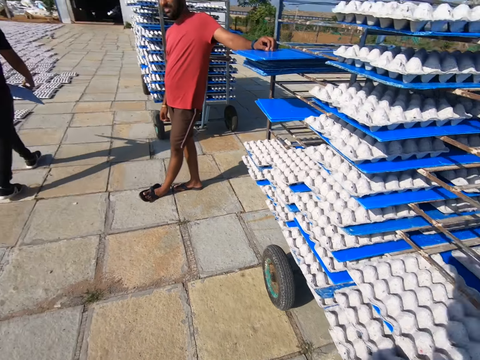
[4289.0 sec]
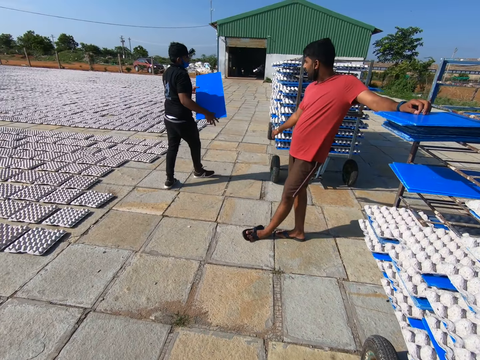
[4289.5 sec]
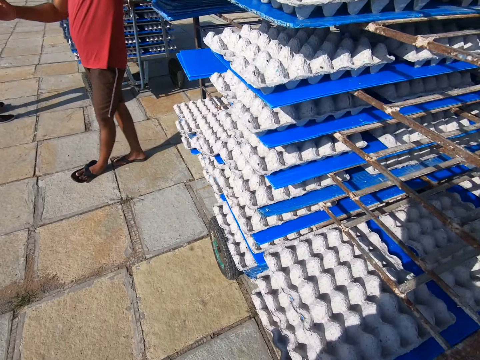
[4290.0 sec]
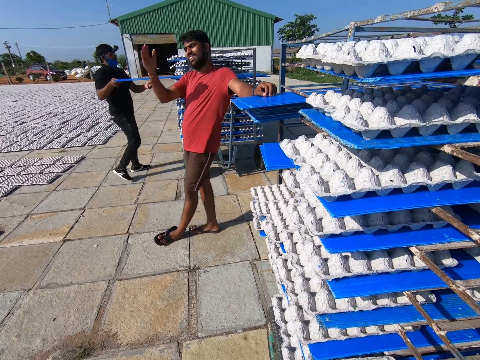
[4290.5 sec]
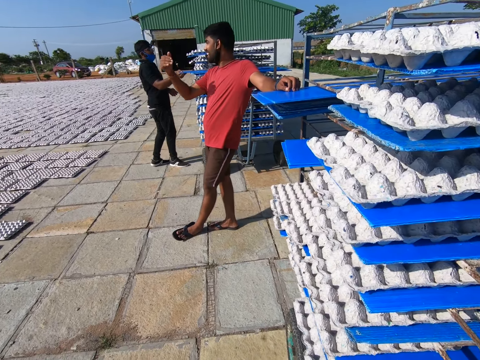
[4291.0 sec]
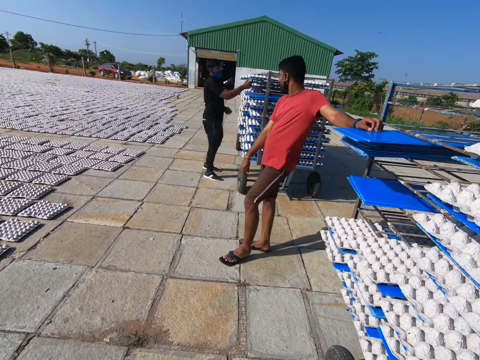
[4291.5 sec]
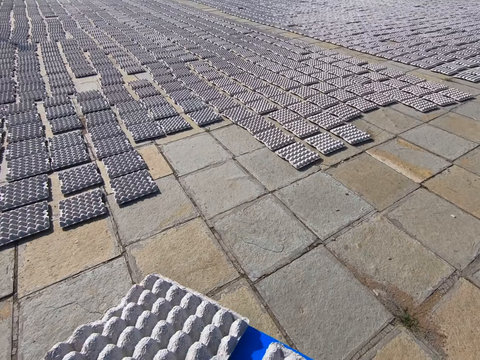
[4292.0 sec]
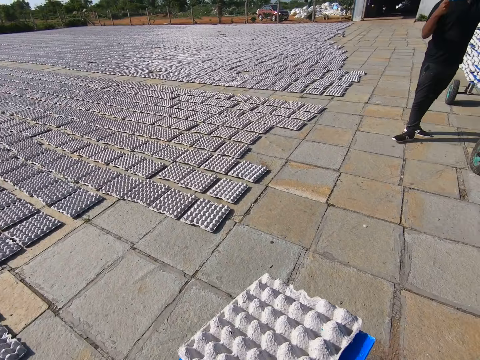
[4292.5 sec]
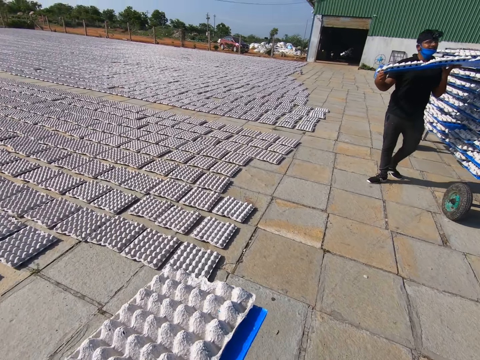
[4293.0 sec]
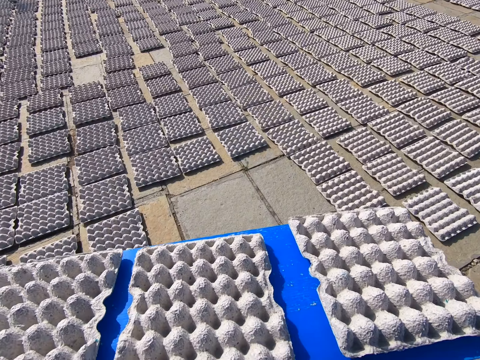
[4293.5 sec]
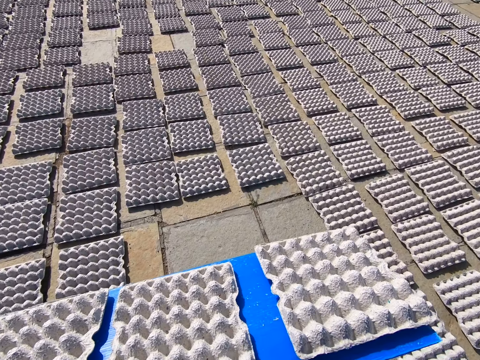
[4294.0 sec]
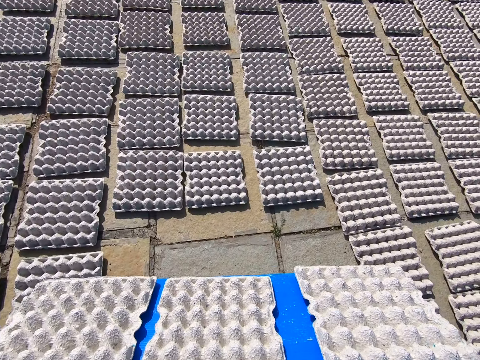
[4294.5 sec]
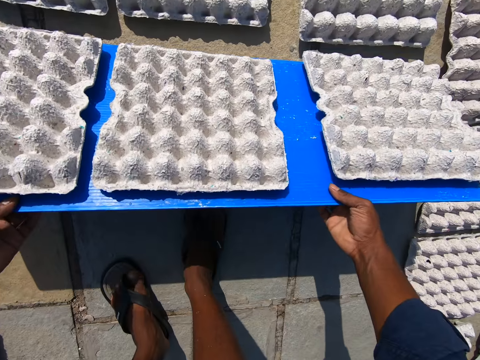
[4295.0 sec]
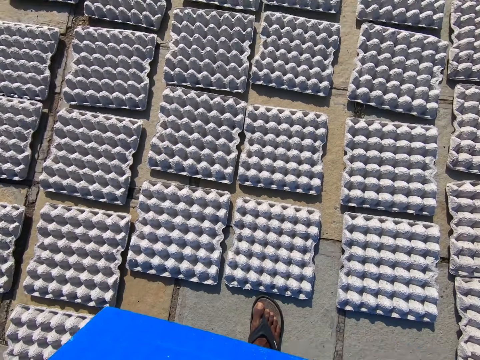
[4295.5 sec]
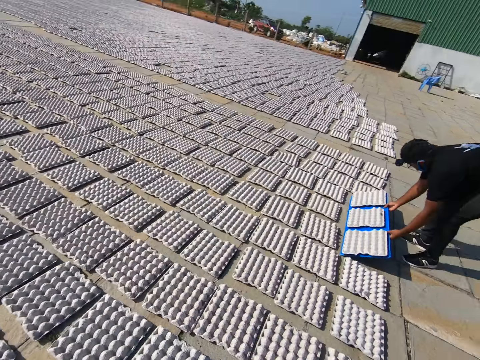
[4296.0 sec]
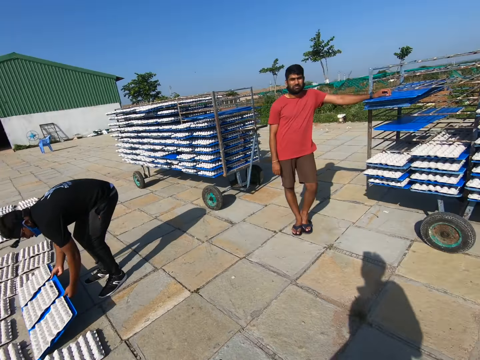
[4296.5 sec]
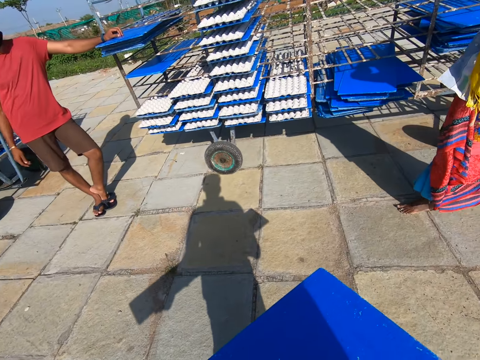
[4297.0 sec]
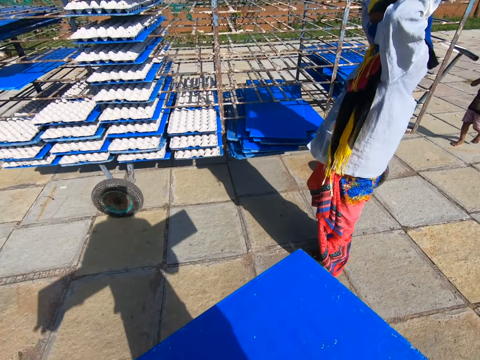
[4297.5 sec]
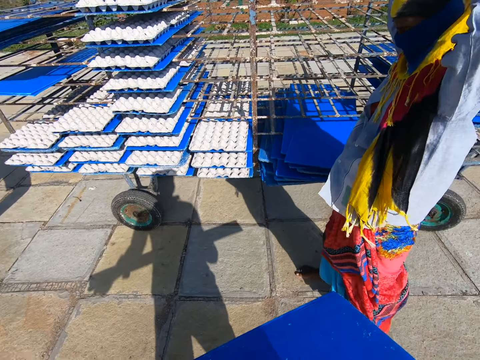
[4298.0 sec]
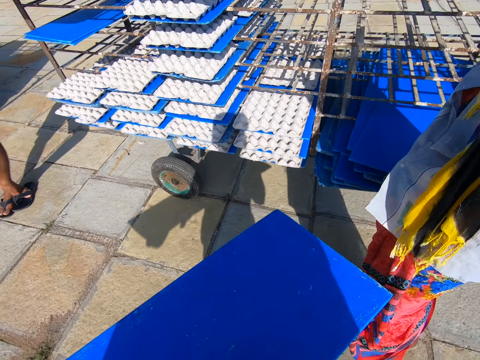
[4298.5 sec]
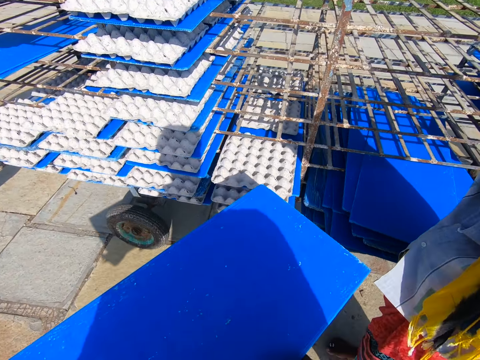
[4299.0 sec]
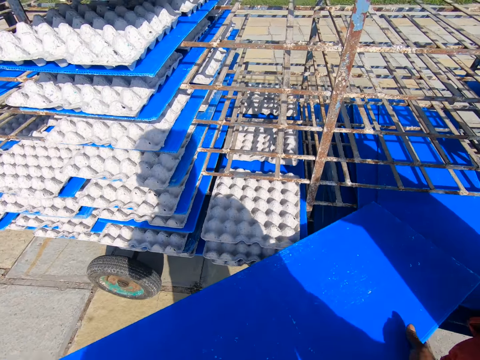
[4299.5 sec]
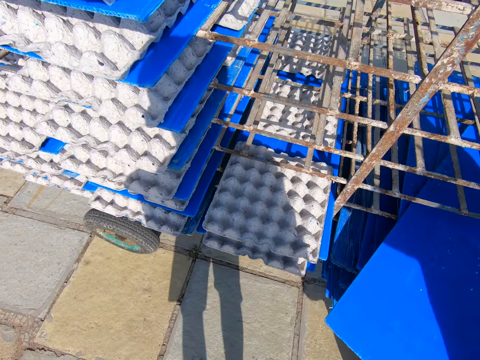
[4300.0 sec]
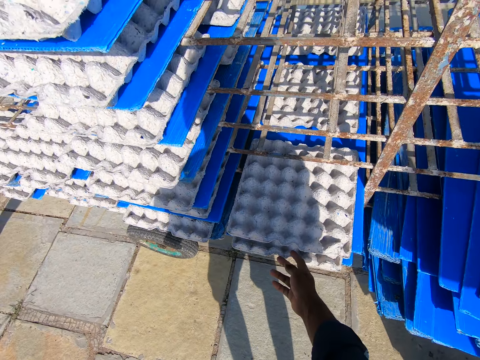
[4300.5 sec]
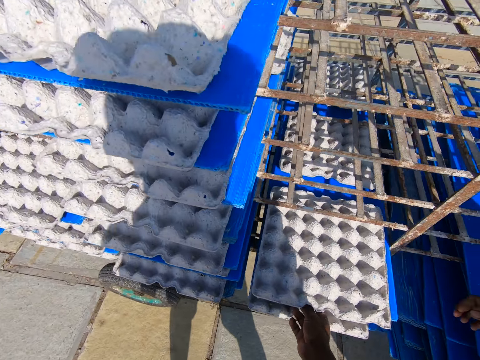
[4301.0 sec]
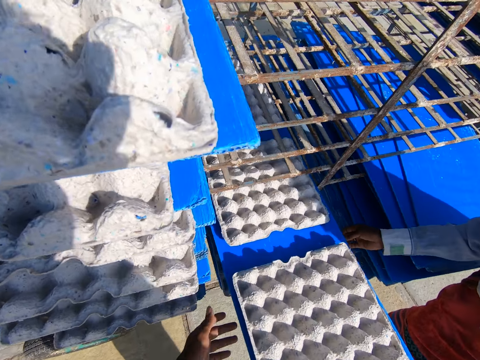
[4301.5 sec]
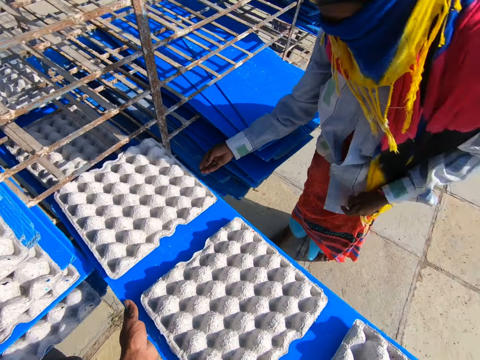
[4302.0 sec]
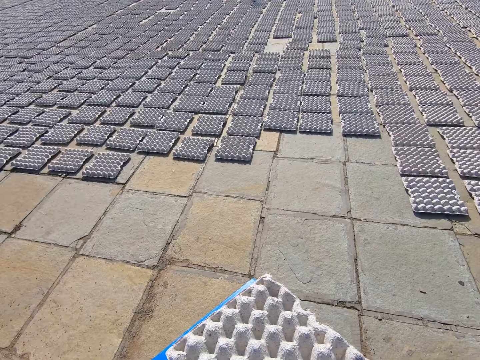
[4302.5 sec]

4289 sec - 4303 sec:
The camera wearer looks around an open field. A man puts the tray in the trolley with his right hand. The camera wearer walks to the laid crates on the floor with a tray of crates in his hands on the open field. He lays the crates on the floor from the tray in his hands. He walks to the trolley with the tray in his hands on the open field. The man lays the crates on the floor from the tray in his hands. Another man walks towards the camera wearer. The camera wearer puts the tray in the trolley with his right hand. He pulls out a tray of crates from the trolley with his hands.

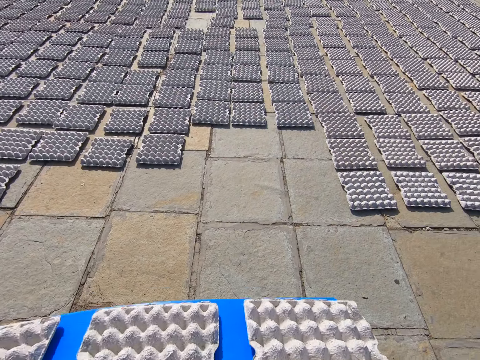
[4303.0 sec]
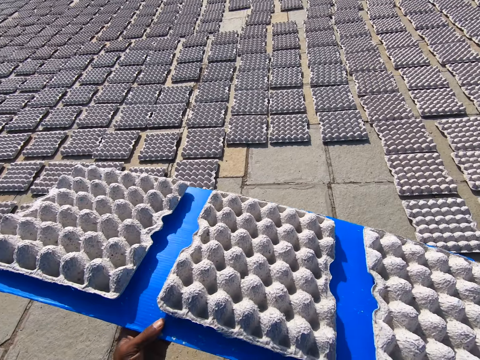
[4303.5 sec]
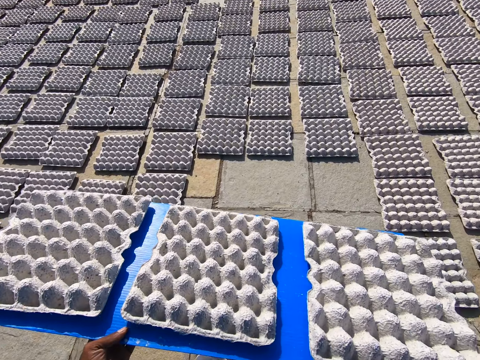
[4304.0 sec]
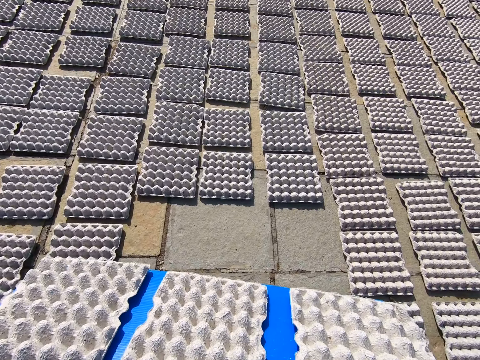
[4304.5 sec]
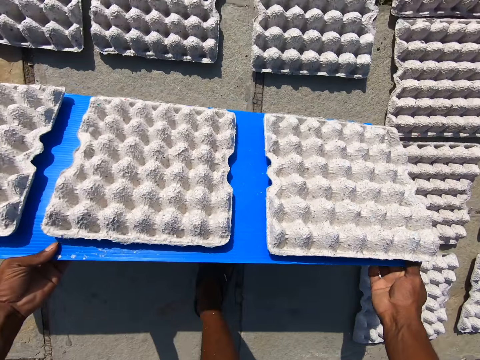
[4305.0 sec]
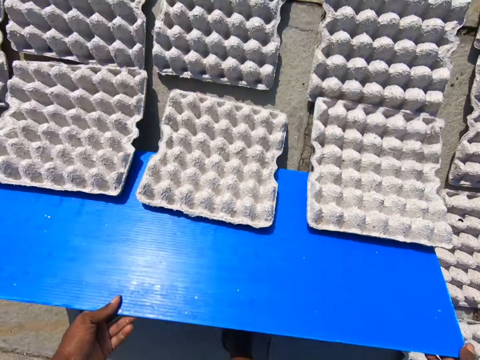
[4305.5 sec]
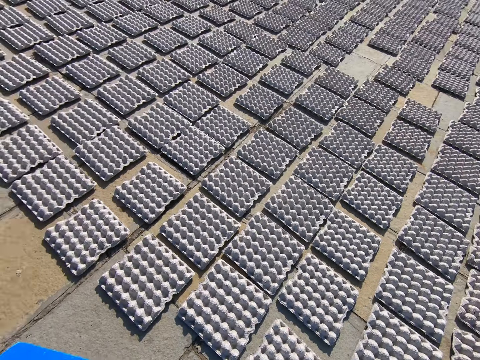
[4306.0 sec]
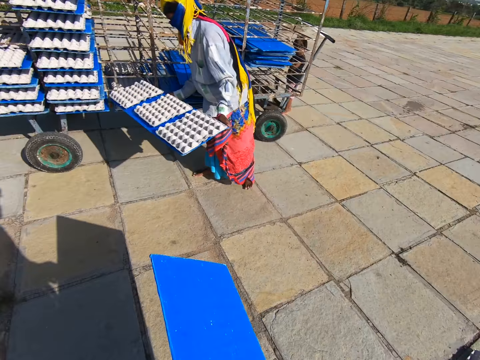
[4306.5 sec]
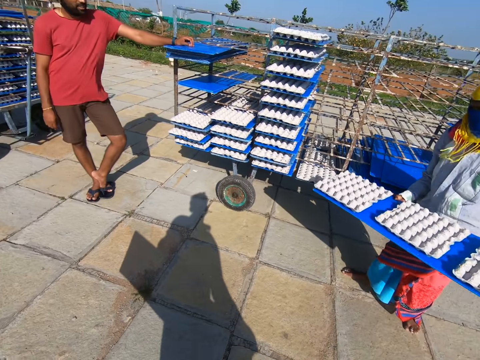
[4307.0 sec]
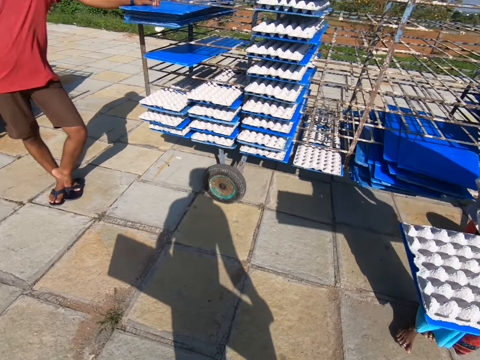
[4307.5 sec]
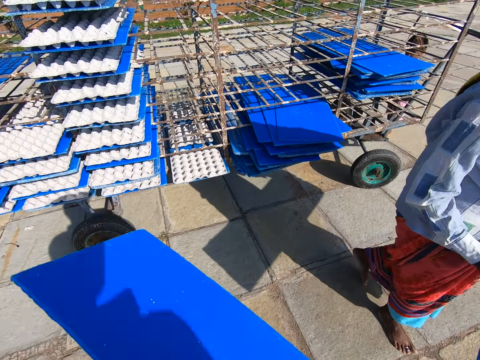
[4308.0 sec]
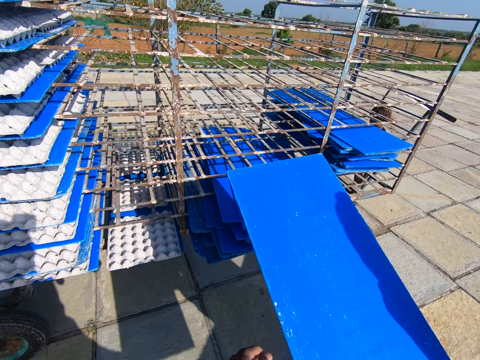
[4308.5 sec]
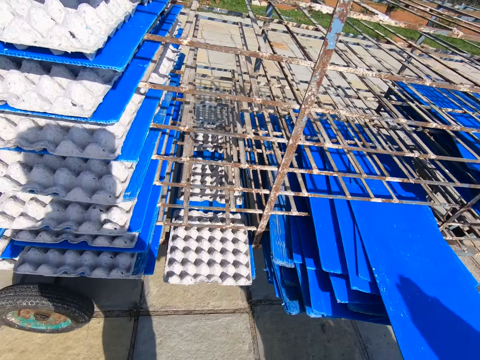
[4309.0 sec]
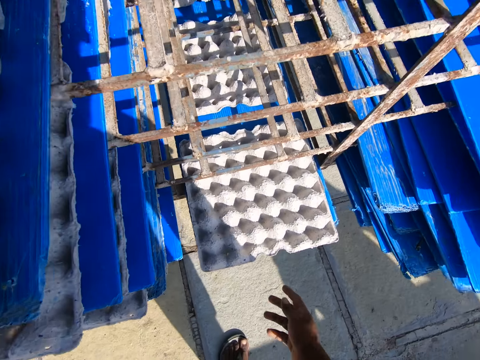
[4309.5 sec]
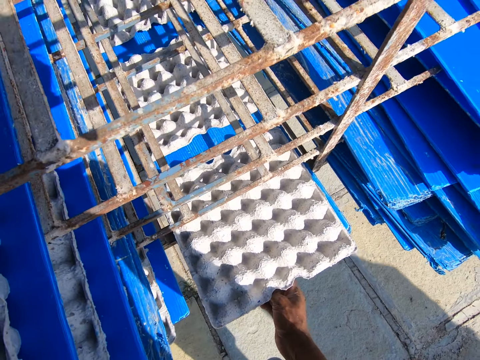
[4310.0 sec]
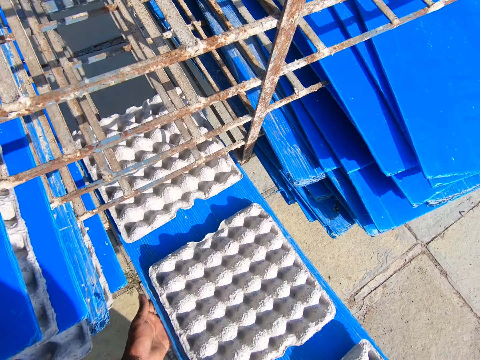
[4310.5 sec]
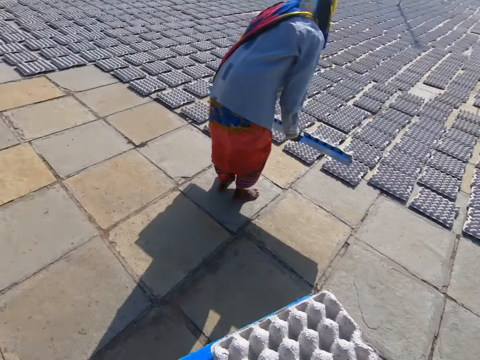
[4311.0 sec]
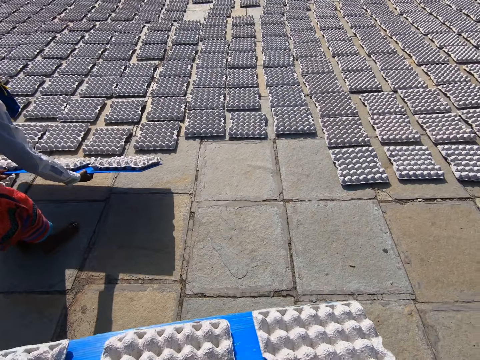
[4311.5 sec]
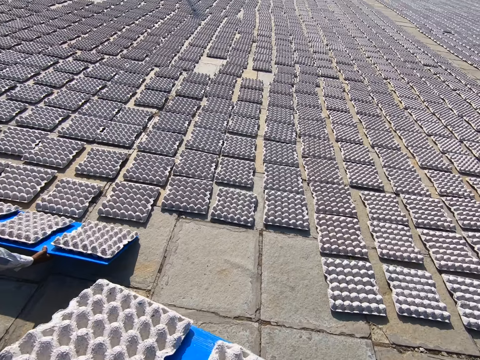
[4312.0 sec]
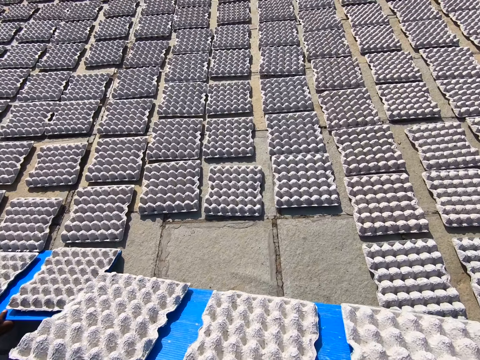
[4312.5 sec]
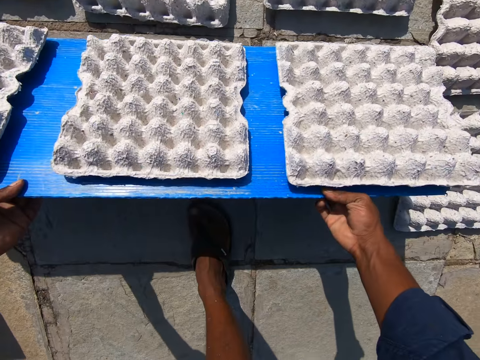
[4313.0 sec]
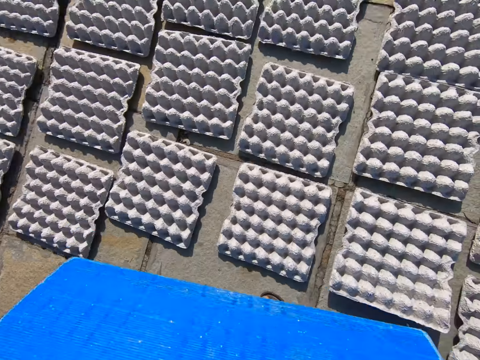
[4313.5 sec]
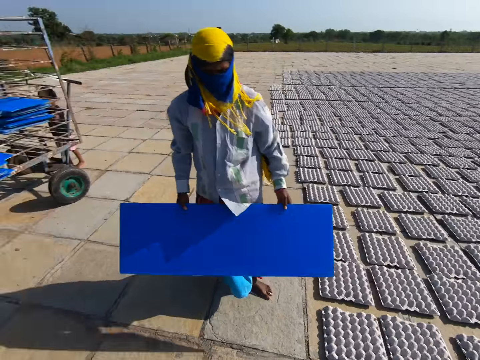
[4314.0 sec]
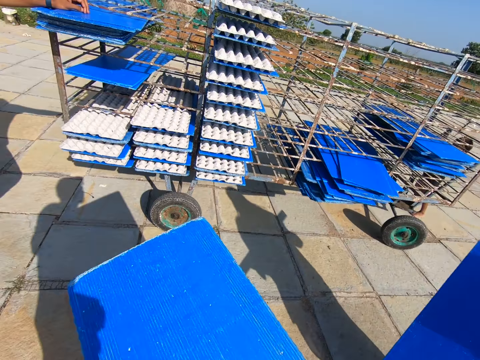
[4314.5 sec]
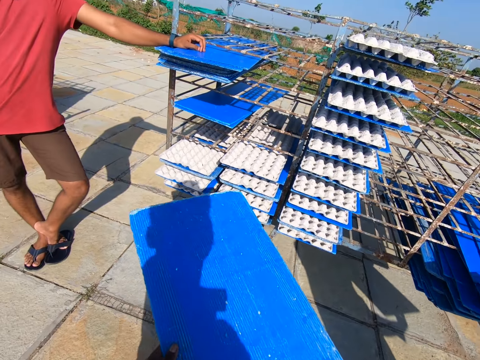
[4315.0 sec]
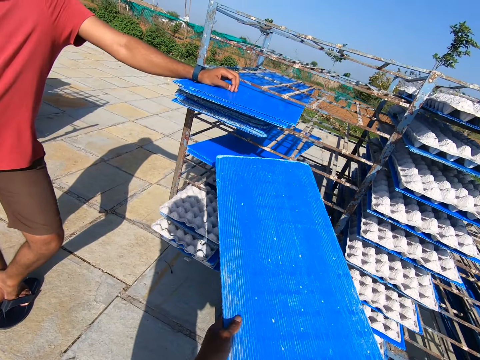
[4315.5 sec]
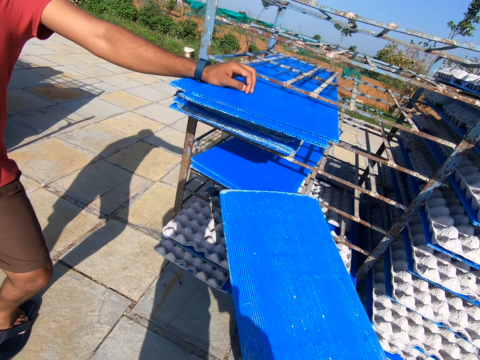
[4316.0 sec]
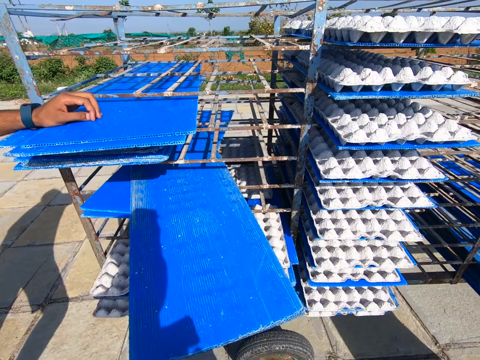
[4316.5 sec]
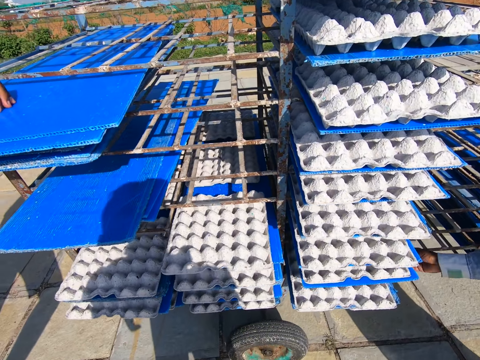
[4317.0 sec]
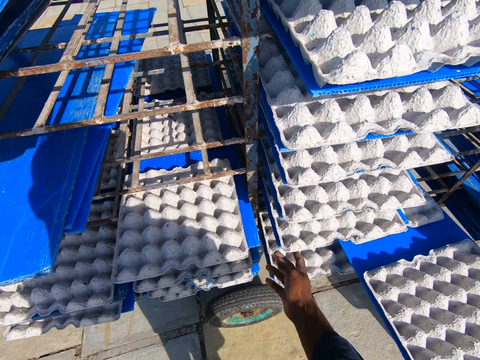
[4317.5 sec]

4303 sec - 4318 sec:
The camera wearer walks on an open field. He lays the crates on the floor from the tray in his hands. He walks on an open field to the trolley with the tray in his hands. The man carries a tray of crates from the trolley with his hands. The camera wearer puts the tray in the trolley with his right hand. He pulls out a tray of crates from the trolley with his right hand. He walks on an open field. The man lays the crates on the floor from the tray in his hands. The camera wearer lays the crates on the floor from the tray in his hands. He walks on an open field to the trolley with the tray in his hands. The man walks to the trolley with the tray in his hands. The camera wearer puts the tray in the trolley with his hands. The man pulls out a tray of crates from the trolley with his right hand.
